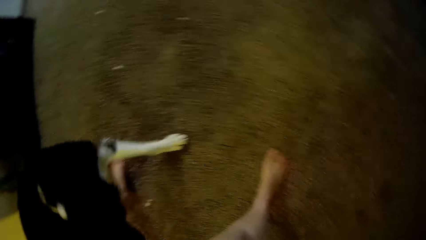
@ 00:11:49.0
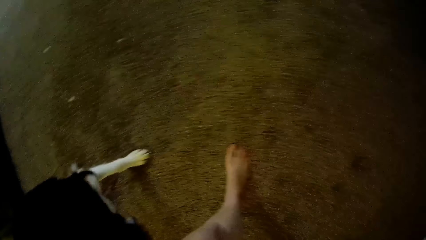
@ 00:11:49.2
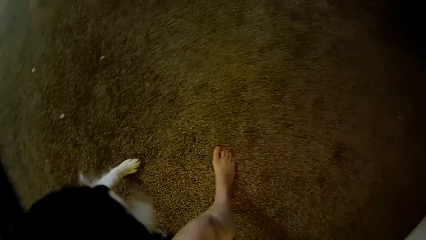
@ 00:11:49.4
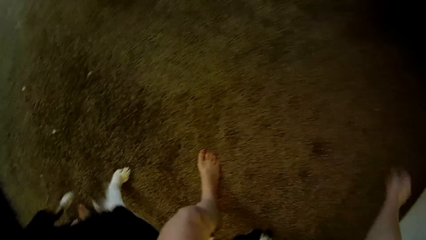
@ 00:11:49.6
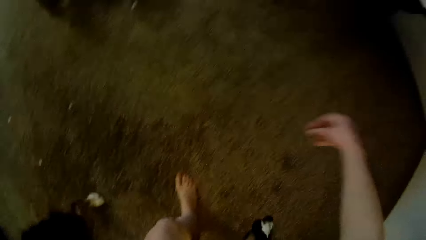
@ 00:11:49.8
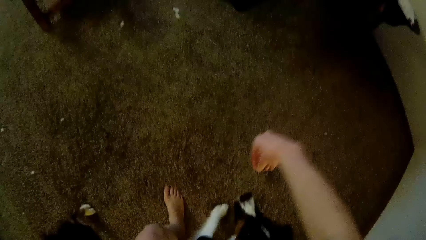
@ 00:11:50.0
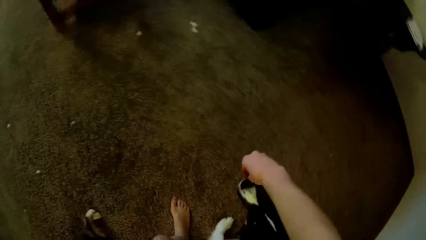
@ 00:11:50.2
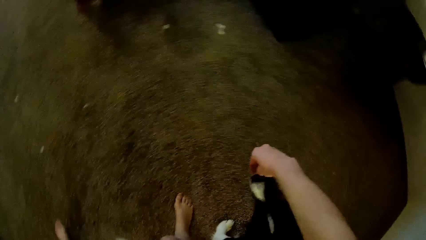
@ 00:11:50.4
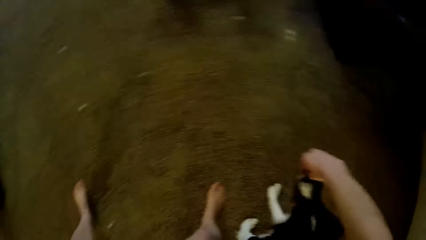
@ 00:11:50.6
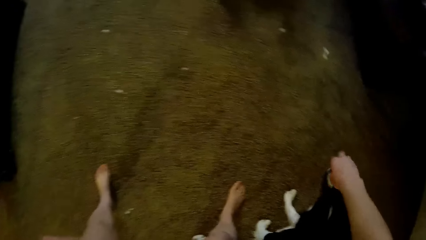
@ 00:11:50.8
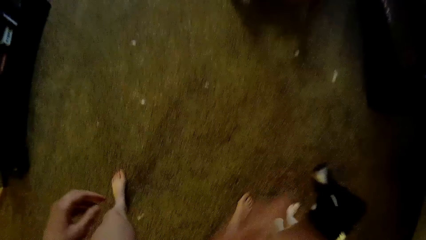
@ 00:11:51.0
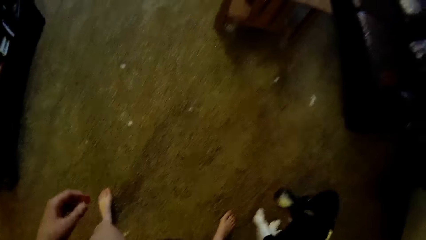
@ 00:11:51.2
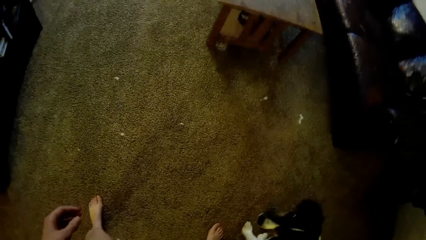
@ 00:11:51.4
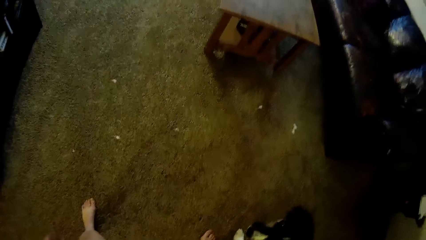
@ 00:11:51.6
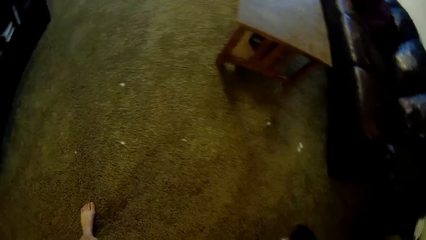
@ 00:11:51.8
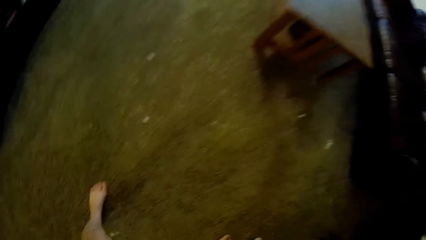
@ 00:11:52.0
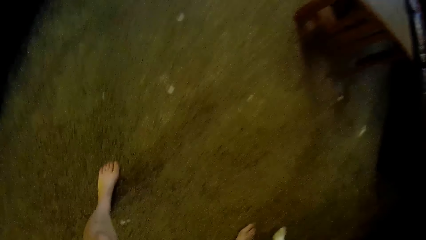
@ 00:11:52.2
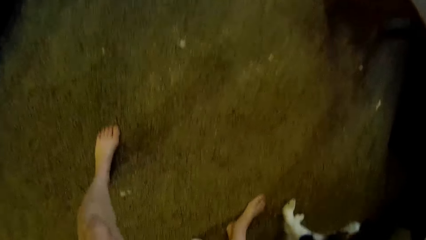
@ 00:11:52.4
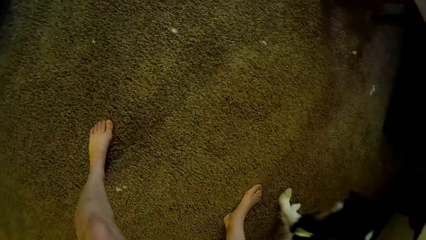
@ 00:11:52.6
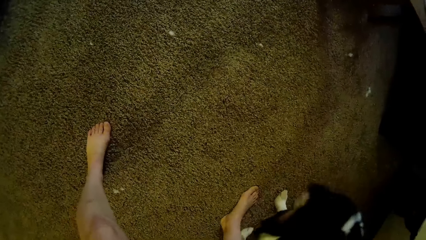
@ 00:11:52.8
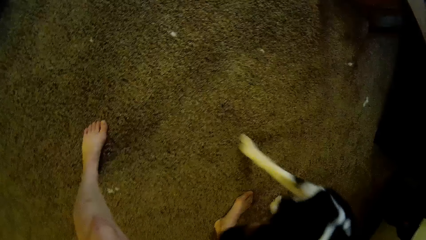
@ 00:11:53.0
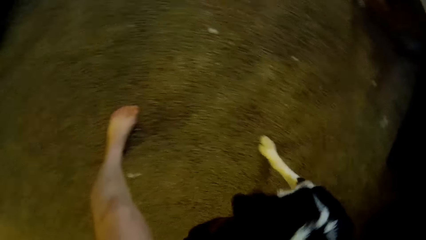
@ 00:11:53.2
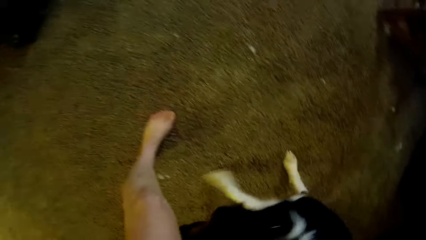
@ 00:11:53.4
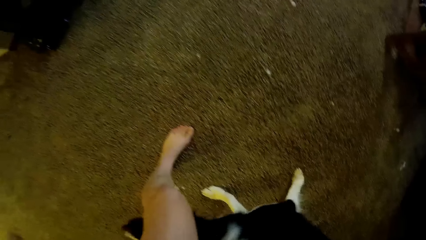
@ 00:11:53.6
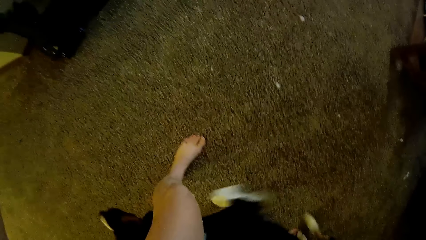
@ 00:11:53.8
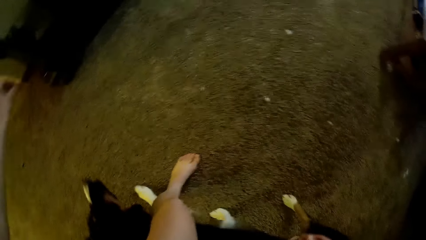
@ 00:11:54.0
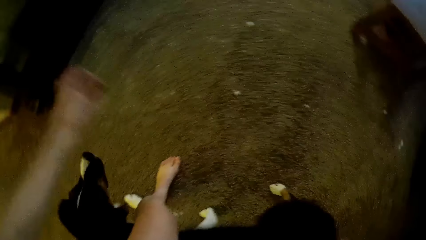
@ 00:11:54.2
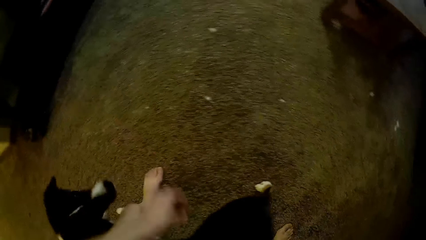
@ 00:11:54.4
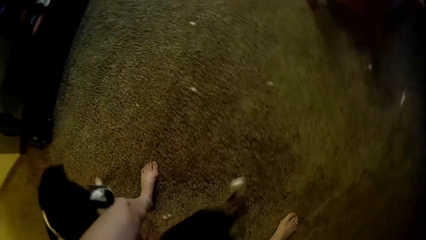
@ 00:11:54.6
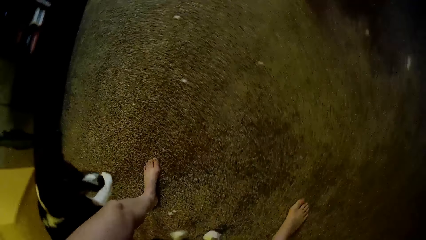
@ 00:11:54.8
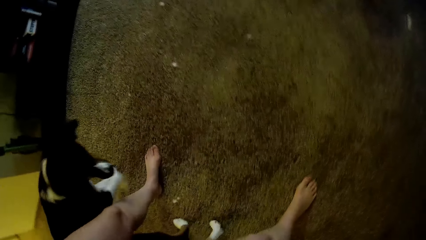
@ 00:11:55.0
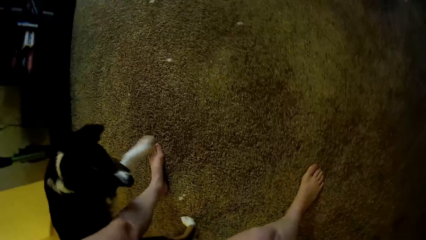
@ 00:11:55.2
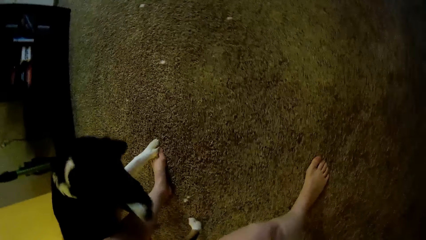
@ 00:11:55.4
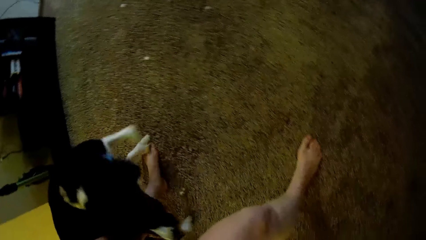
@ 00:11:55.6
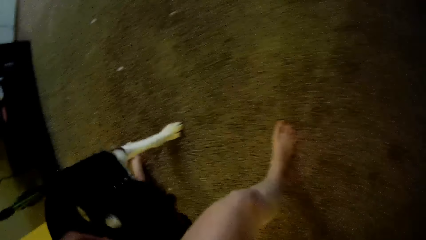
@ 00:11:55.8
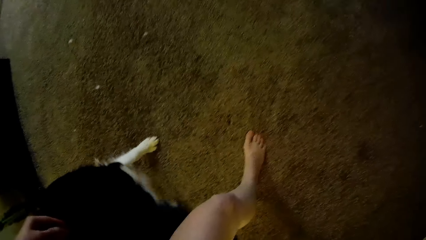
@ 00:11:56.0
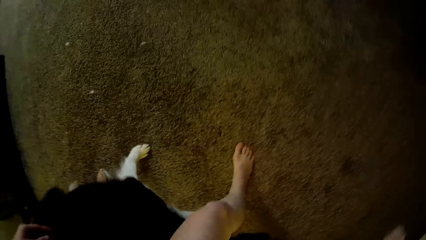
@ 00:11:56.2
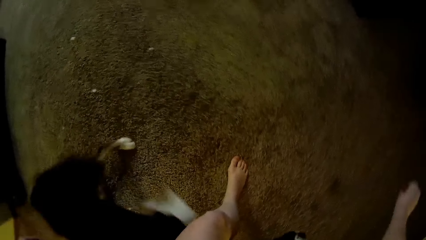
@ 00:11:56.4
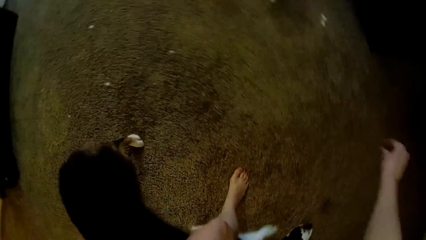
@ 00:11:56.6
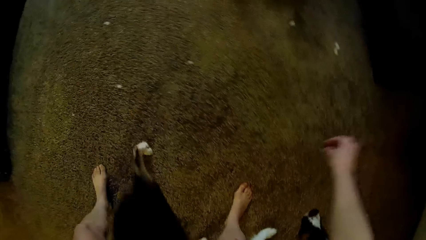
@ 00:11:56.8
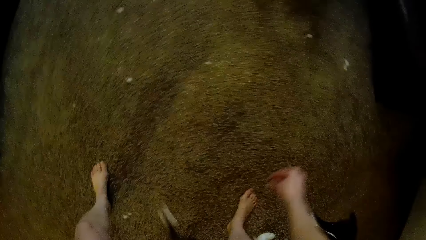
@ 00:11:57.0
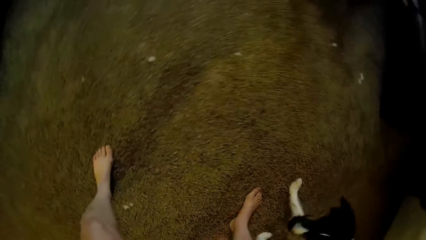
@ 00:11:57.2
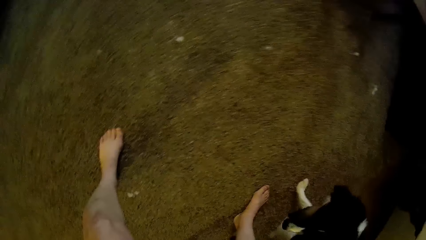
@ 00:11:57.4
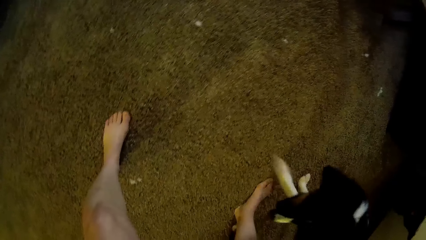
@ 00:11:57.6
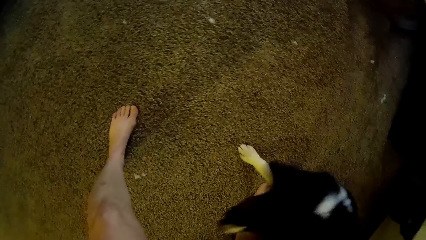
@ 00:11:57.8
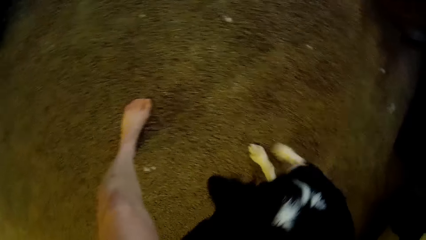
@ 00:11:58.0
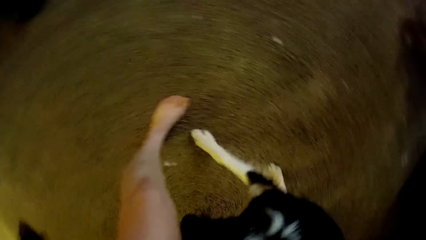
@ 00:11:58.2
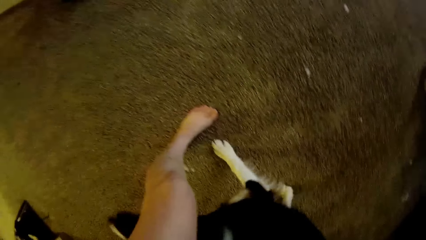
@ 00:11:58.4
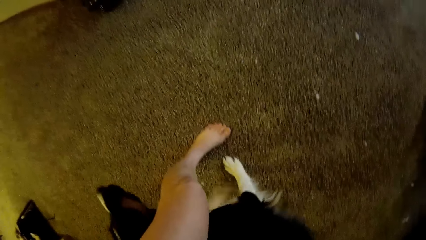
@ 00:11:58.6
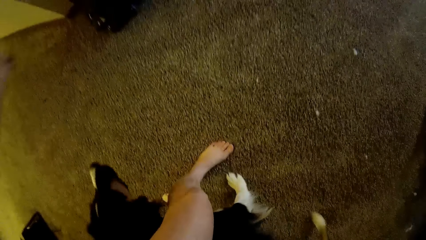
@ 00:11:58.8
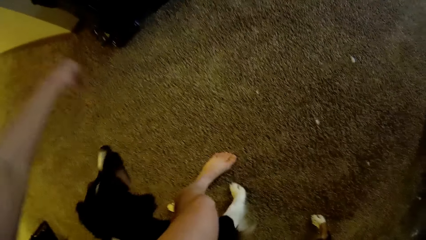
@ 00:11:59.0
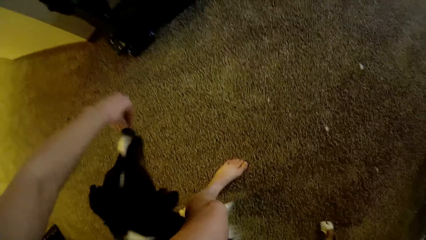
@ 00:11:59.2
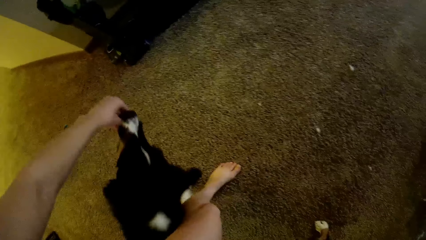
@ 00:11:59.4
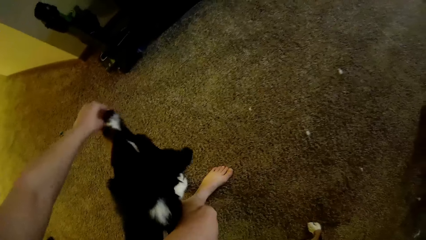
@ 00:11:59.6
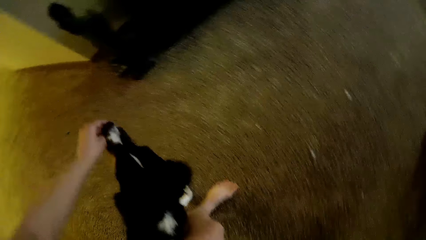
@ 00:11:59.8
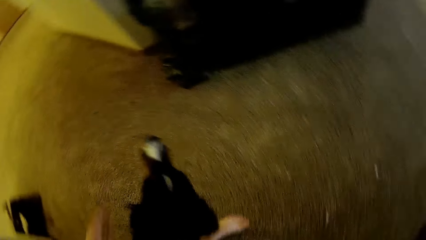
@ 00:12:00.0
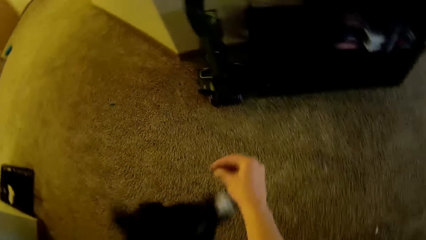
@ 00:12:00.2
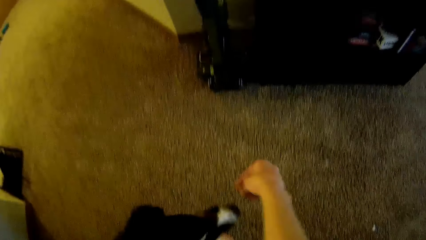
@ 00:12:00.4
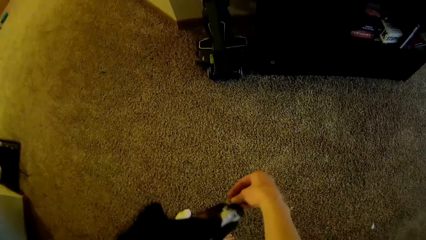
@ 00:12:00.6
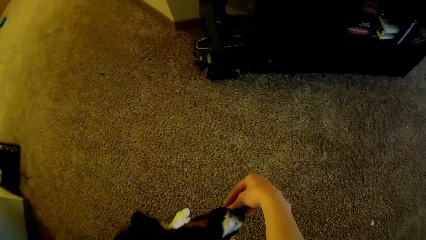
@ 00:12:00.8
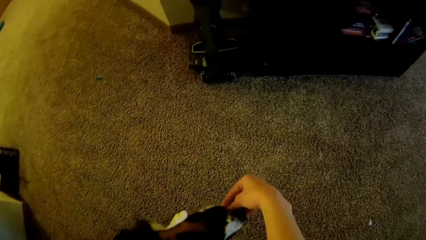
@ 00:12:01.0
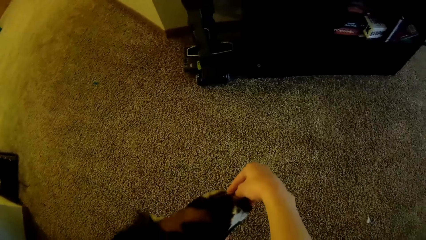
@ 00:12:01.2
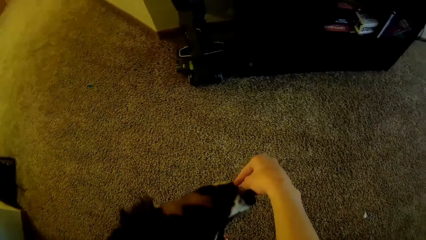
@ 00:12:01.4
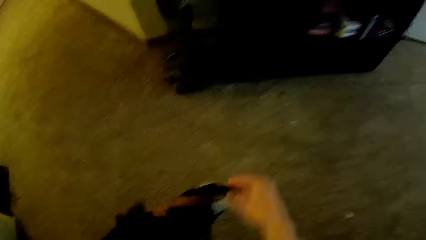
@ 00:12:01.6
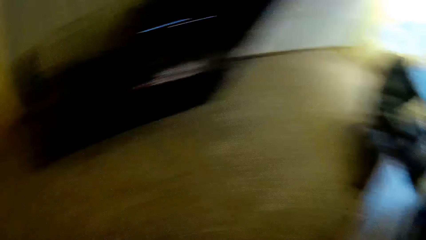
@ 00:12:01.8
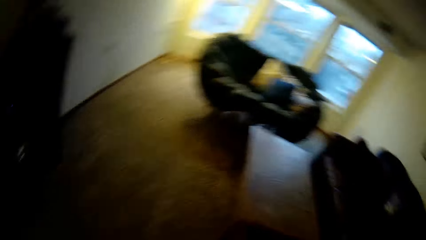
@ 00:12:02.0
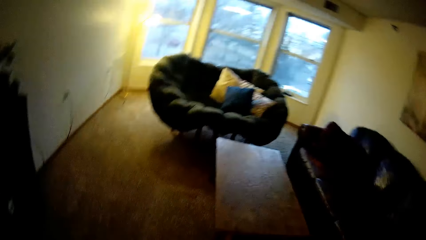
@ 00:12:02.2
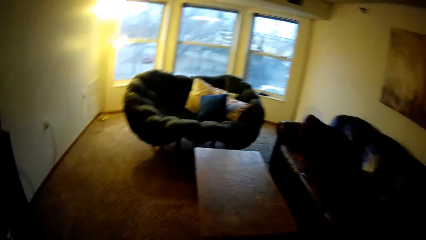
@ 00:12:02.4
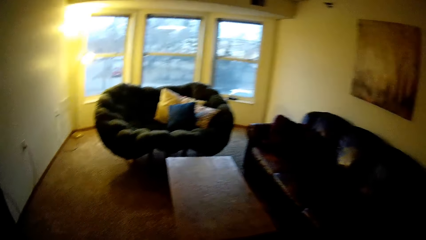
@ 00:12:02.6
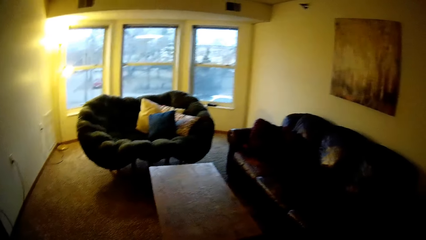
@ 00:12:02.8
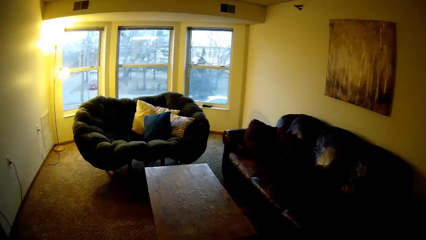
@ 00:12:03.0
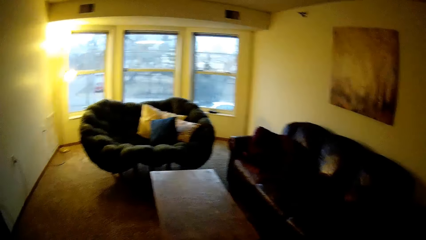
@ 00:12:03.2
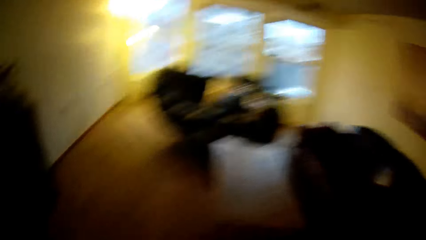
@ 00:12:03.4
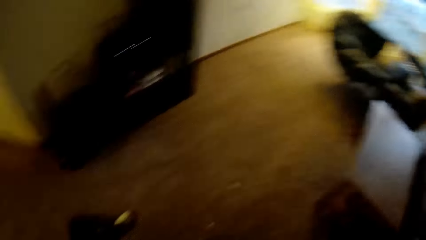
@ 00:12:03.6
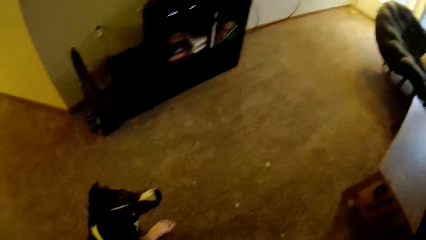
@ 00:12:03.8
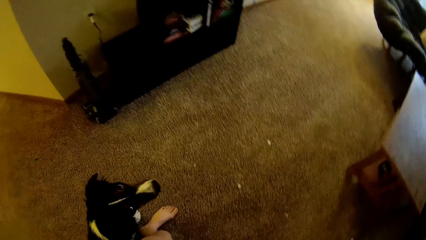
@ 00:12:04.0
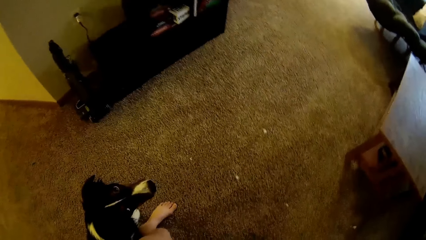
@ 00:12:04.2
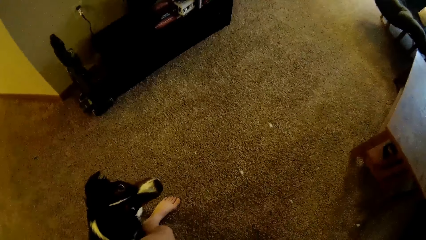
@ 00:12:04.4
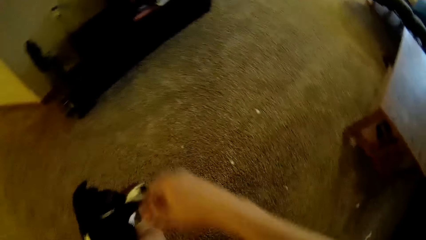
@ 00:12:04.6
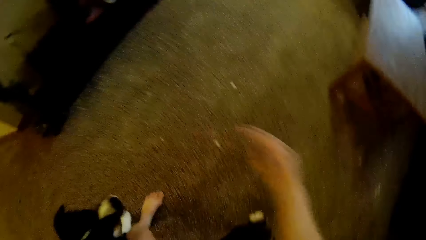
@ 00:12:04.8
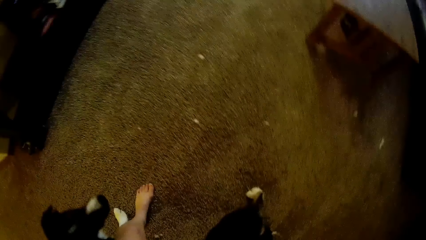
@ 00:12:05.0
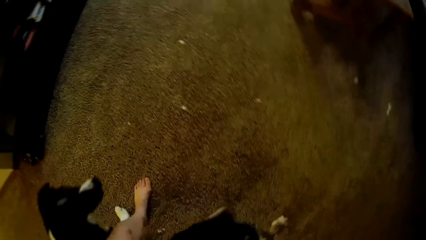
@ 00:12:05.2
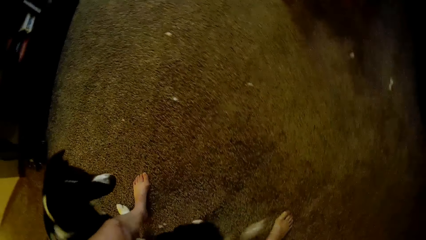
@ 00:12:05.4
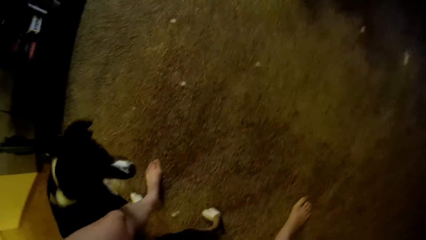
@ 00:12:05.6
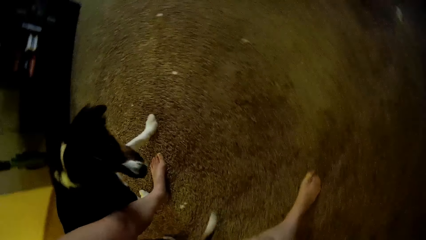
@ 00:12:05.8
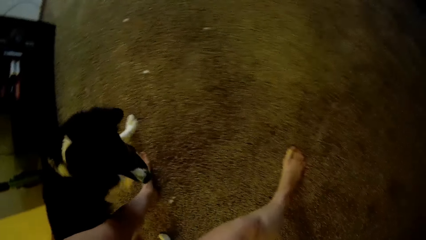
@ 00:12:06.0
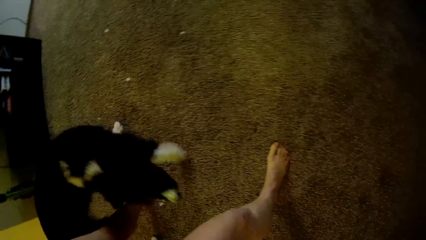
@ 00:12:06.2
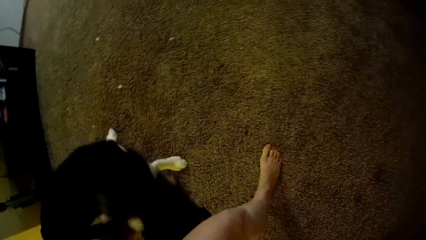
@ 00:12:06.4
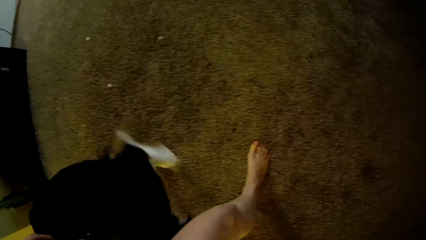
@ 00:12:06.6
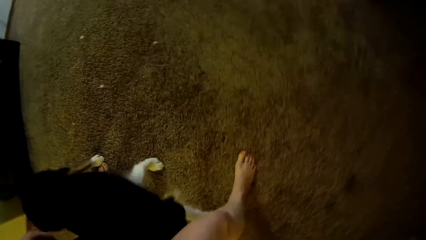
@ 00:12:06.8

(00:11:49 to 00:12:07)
The camera wearer gives the dog something. They look around.
